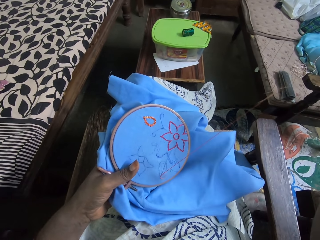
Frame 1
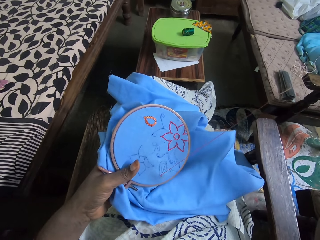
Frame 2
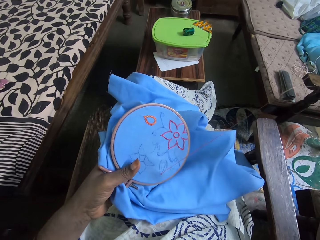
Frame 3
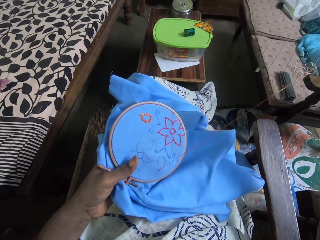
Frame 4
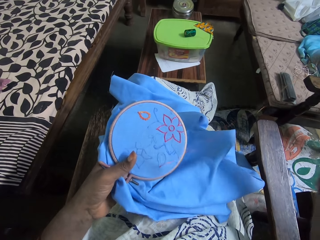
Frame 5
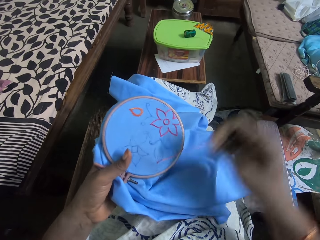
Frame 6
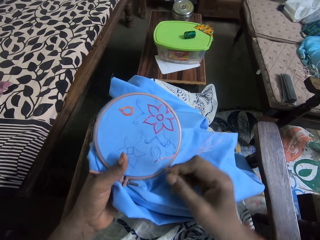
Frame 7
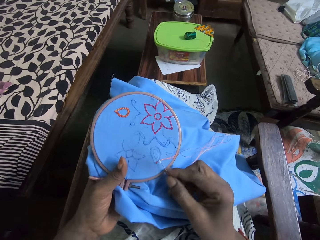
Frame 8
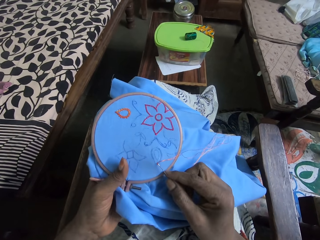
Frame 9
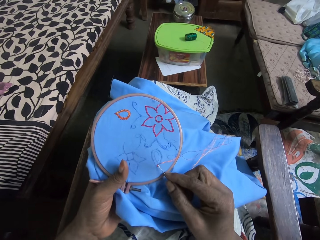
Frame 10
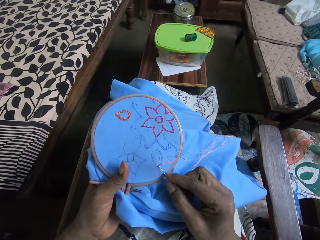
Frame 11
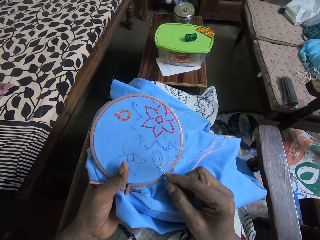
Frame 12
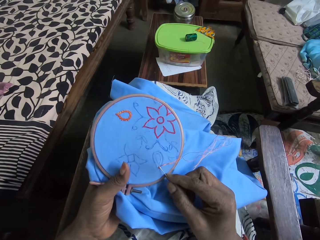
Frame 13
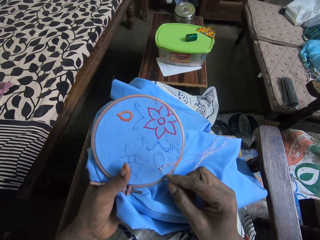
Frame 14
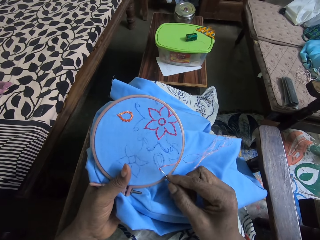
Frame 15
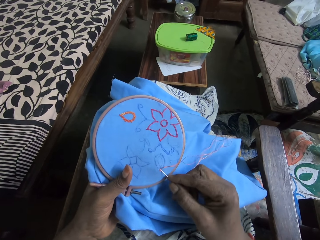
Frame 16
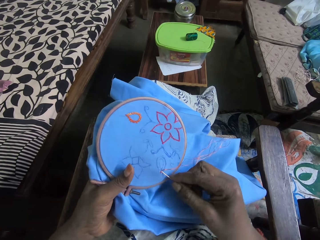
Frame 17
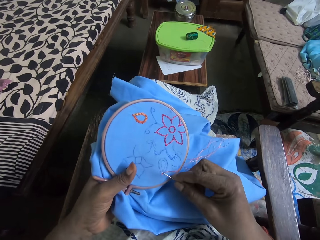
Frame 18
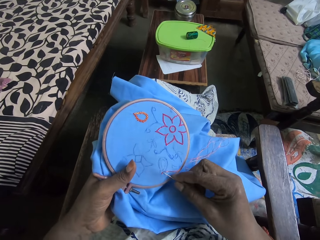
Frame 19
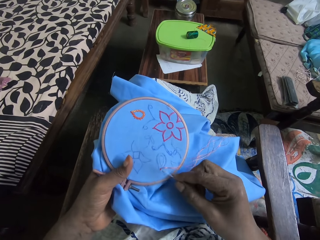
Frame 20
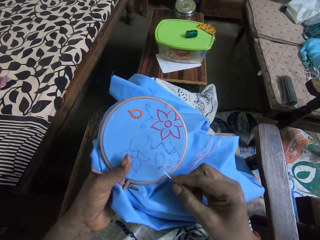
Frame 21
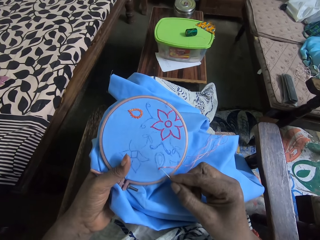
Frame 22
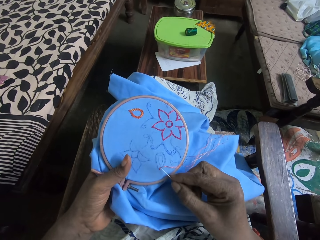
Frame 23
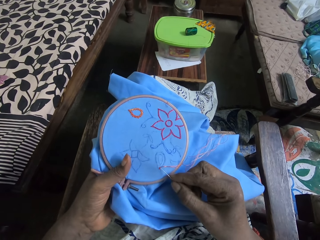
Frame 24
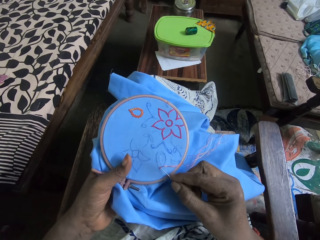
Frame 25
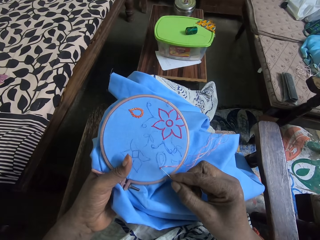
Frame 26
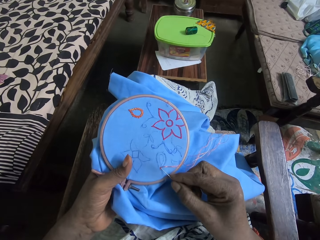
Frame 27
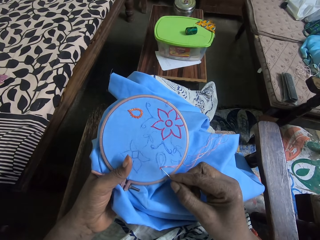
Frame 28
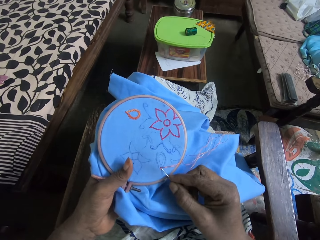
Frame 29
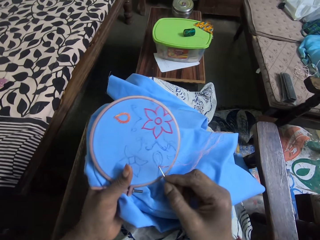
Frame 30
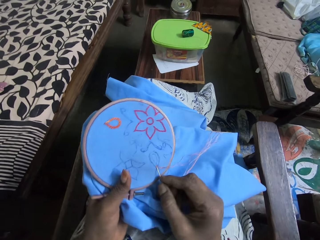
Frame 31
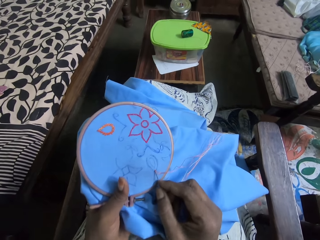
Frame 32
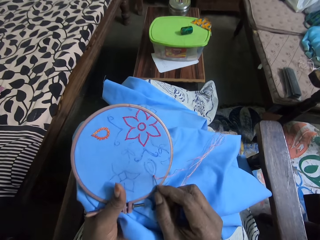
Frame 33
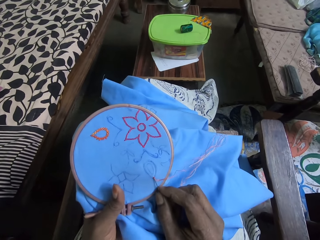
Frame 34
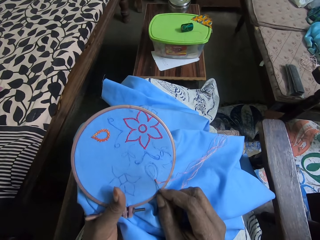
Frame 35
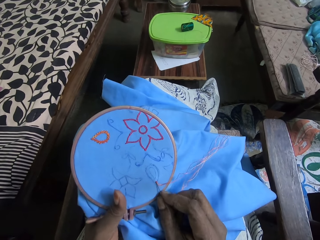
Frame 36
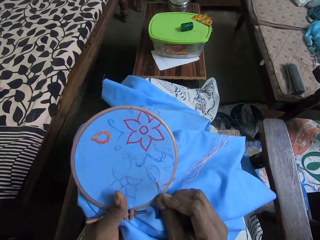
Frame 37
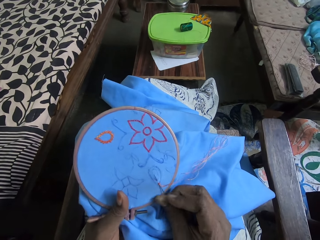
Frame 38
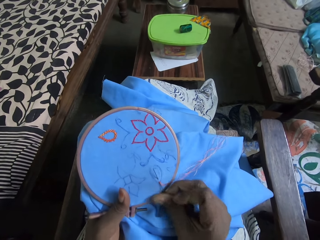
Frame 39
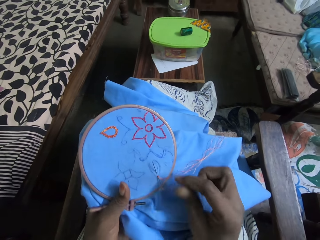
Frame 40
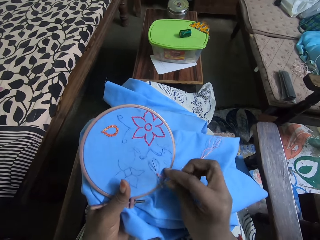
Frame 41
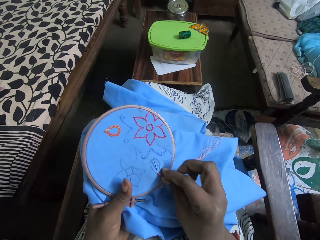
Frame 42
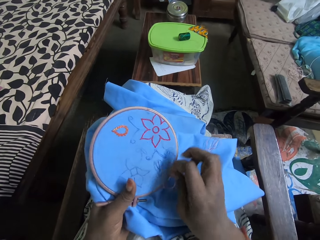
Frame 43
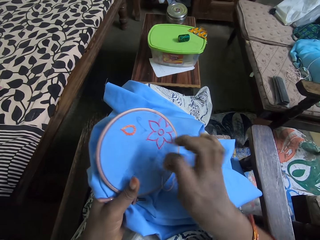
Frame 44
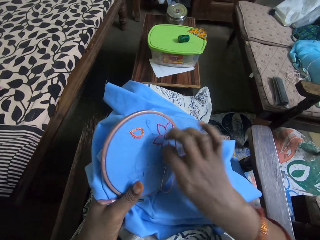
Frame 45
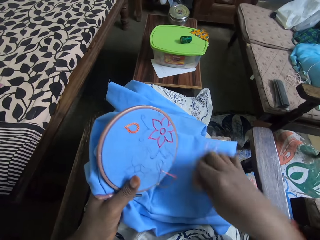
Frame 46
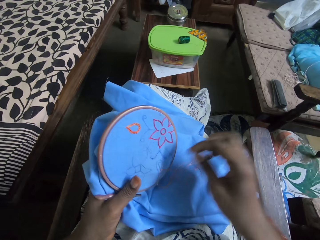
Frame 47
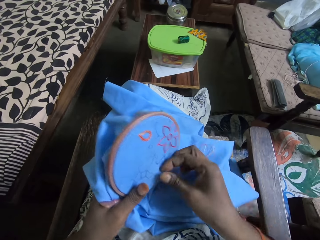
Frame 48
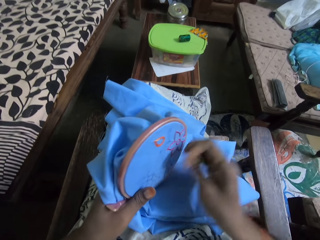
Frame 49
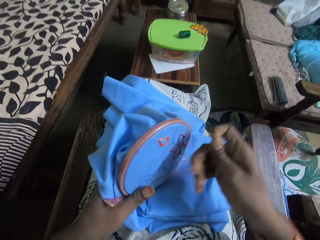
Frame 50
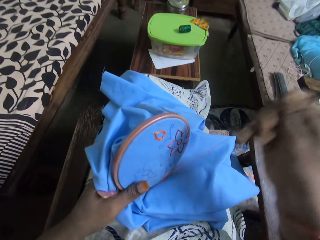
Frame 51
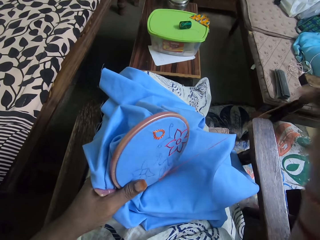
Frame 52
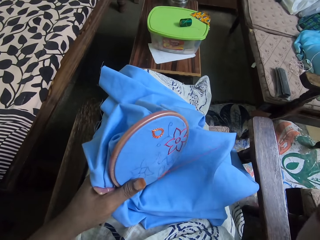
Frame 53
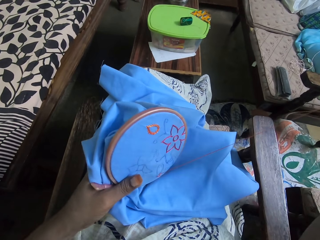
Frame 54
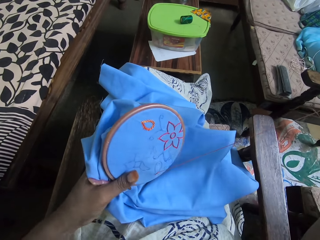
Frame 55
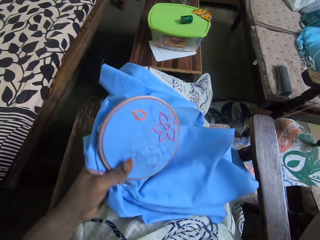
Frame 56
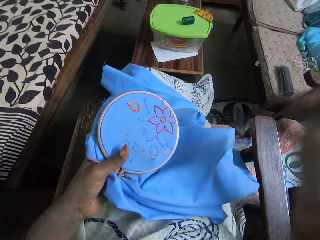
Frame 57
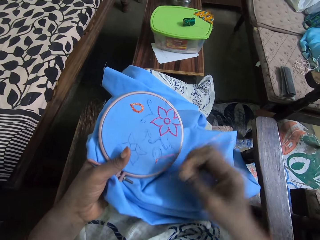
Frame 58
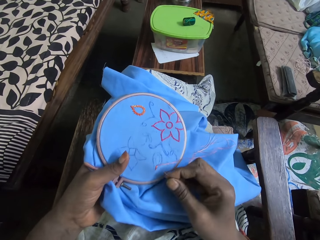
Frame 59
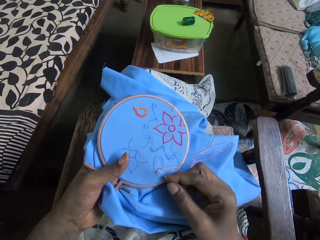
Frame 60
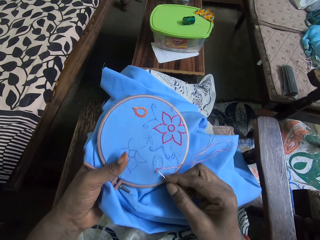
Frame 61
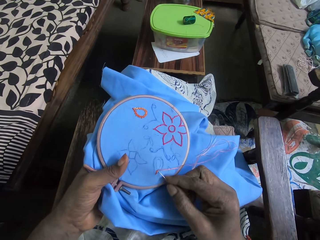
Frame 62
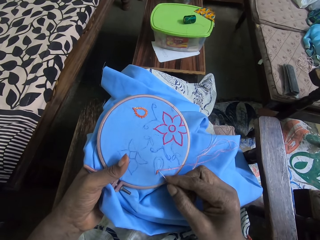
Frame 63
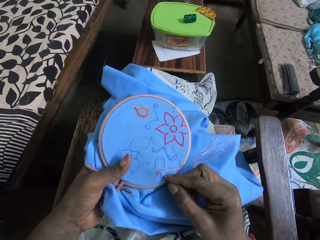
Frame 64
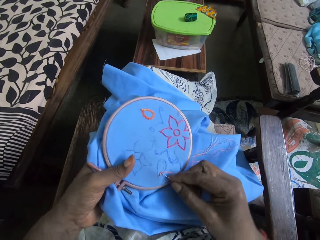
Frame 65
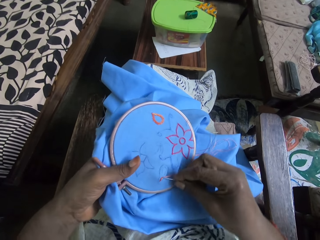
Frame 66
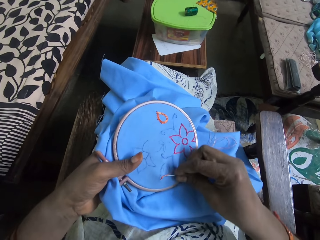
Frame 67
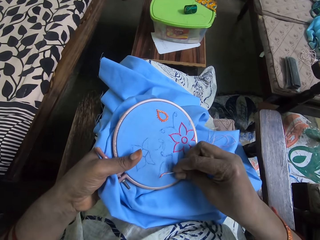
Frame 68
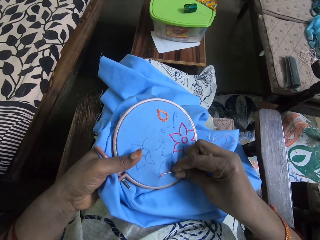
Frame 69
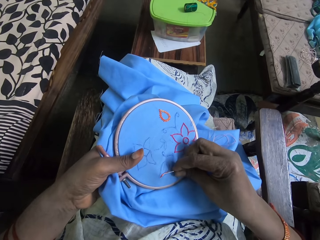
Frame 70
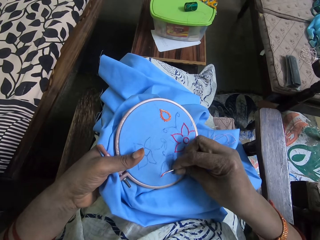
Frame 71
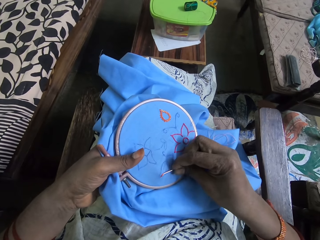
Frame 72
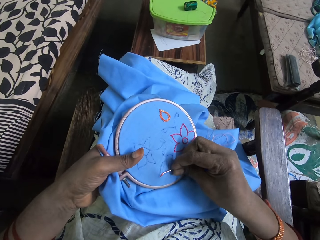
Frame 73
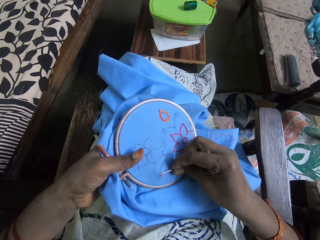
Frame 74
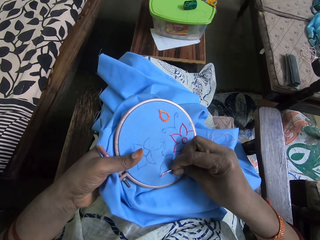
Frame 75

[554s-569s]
The camera wearer lowers the needle to the clothing. They put the needle on the clothing. They coil the thread on the sewing needle. They pull the sewing needle up. They lower the sewing needle to the clothing. They put the sewing needle on the clothing.

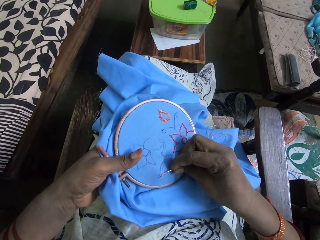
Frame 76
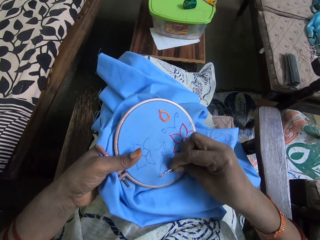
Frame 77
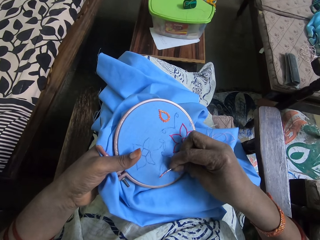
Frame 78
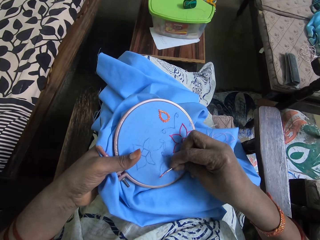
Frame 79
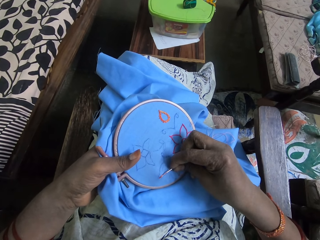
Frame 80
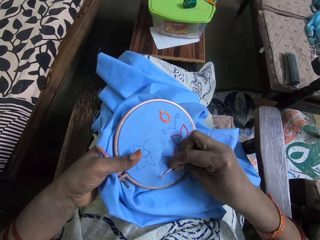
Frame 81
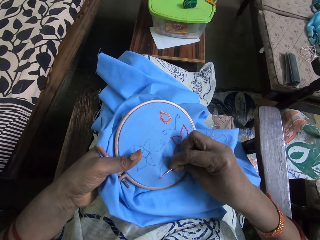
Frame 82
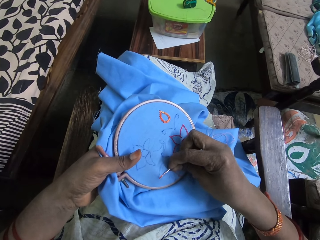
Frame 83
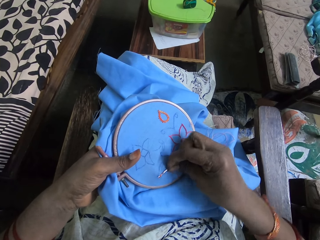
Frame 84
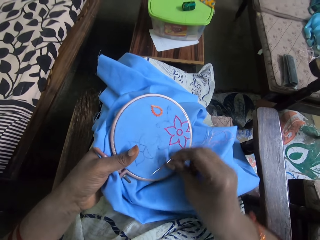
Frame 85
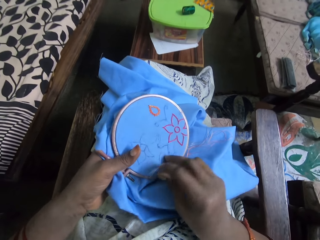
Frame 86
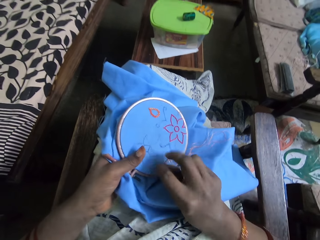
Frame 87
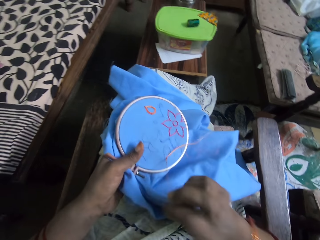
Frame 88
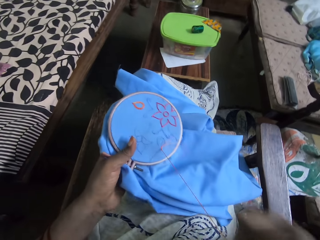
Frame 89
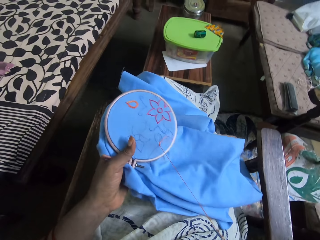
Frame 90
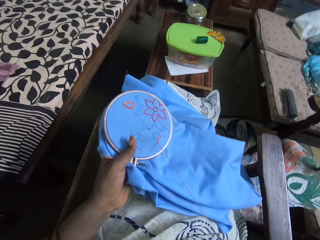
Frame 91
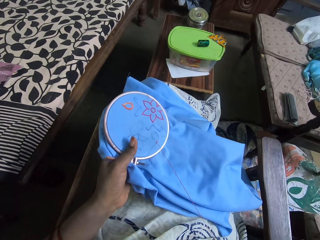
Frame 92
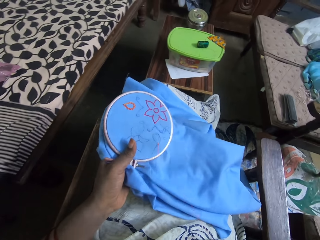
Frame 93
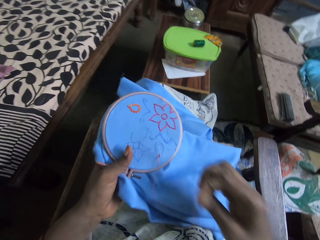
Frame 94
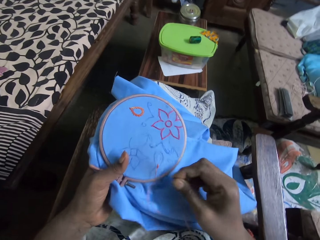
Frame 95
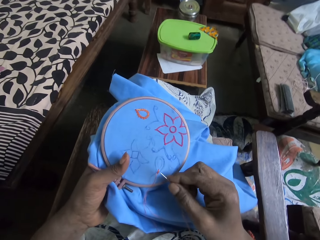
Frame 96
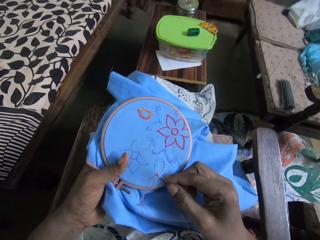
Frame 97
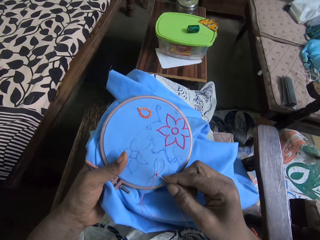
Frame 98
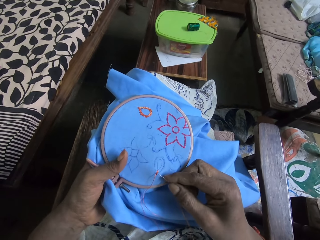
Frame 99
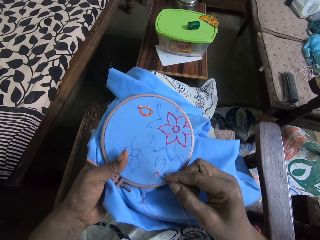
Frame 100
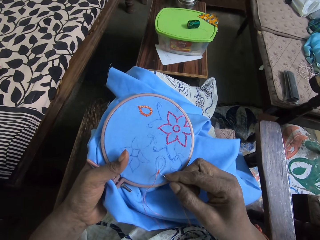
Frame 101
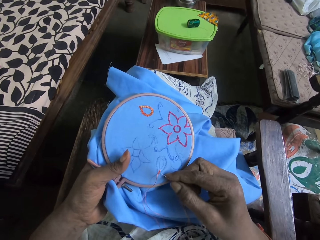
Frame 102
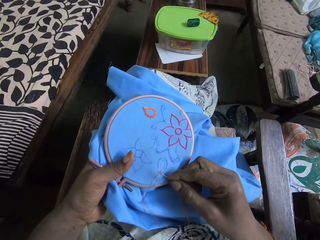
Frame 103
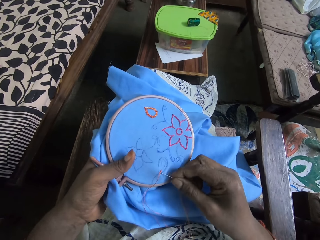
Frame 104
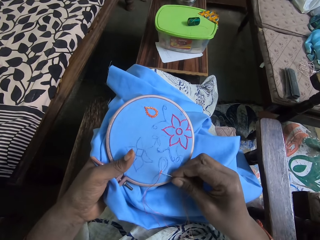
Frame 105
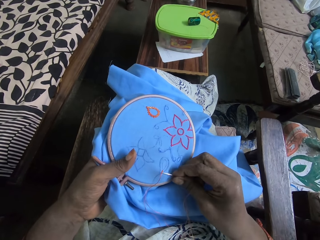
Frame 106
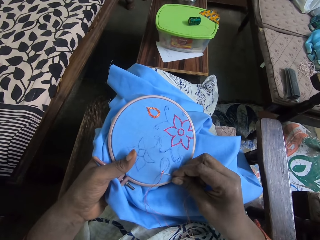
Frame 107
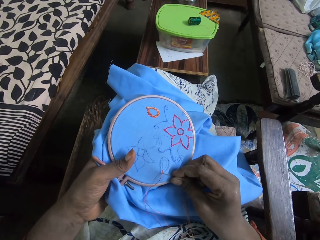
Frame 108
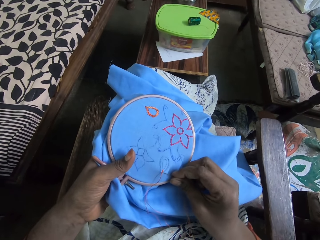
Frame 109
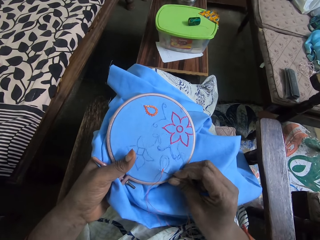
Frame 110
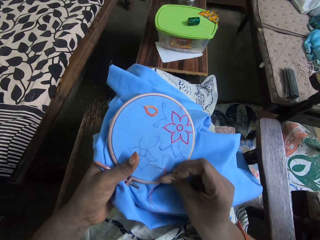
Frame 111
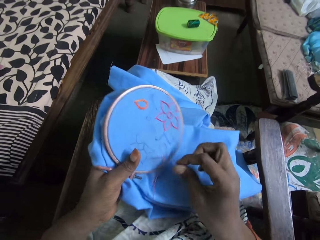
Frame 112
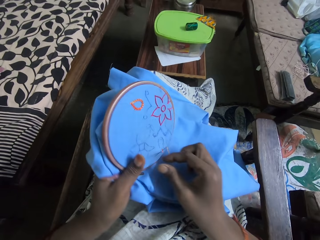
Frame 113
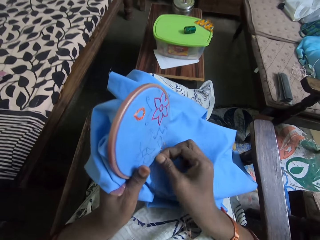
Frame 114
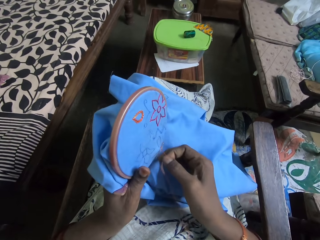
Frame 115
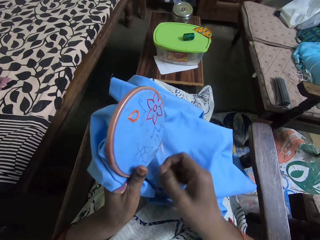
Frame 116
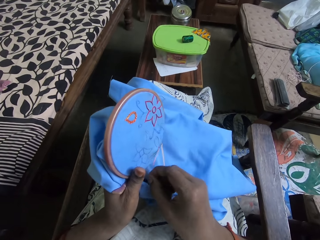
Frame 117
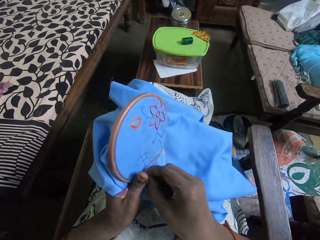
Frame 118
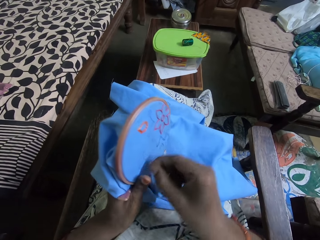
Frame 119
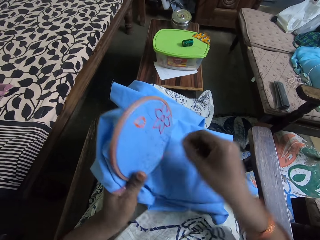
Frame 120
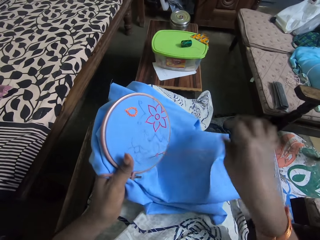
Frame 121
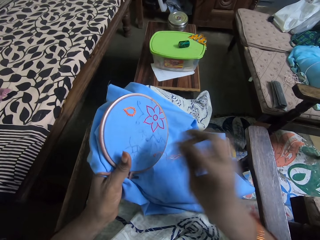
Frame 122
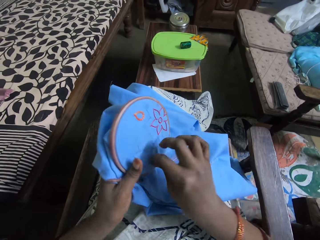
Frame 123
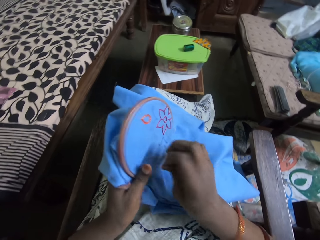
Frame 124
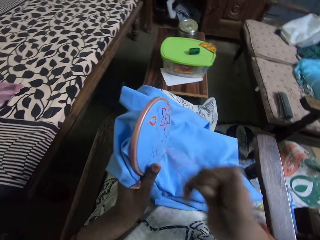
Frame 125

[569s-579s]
The camera wearer pulls the sewing needle up. They lower the sewing needle to the clothing. They put the sewing needle to the clothing. They coil the thread to the sewing machine.
